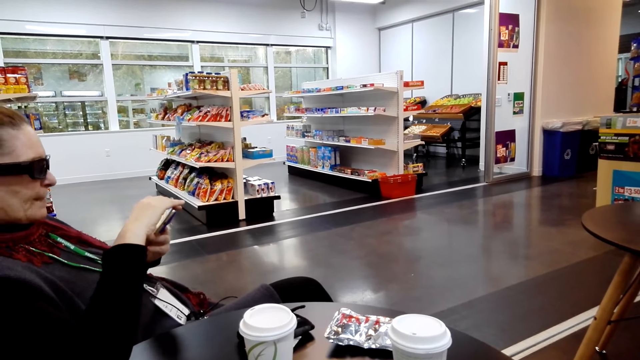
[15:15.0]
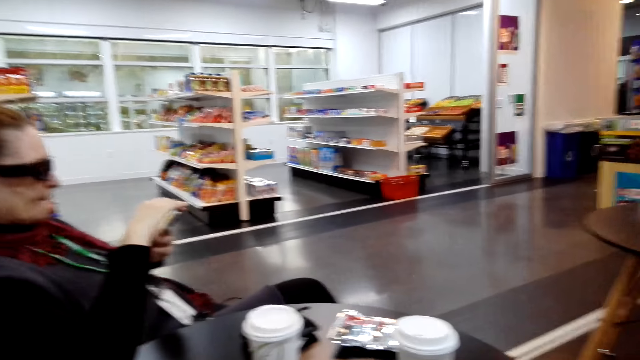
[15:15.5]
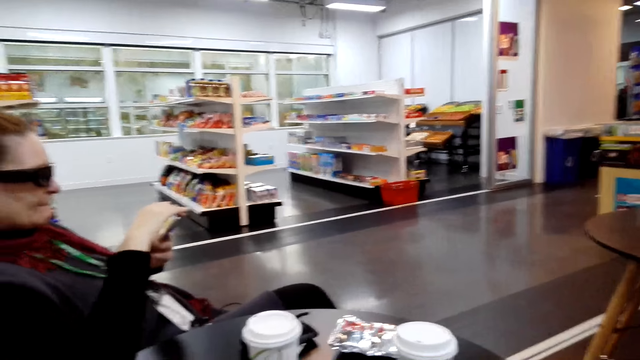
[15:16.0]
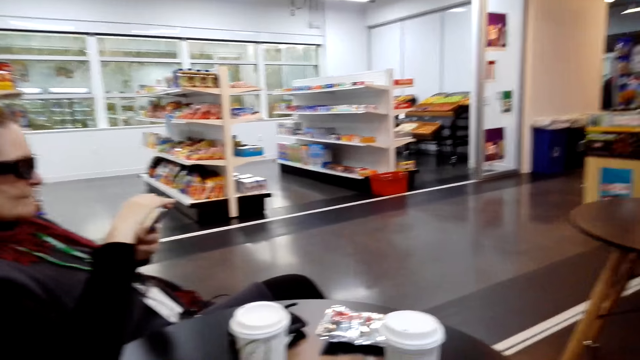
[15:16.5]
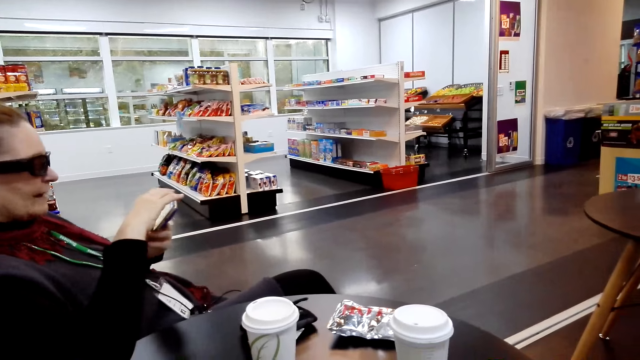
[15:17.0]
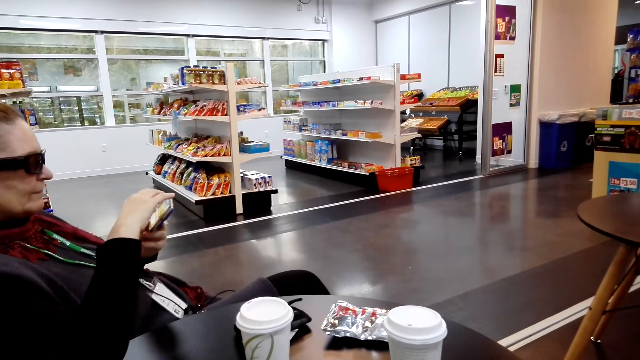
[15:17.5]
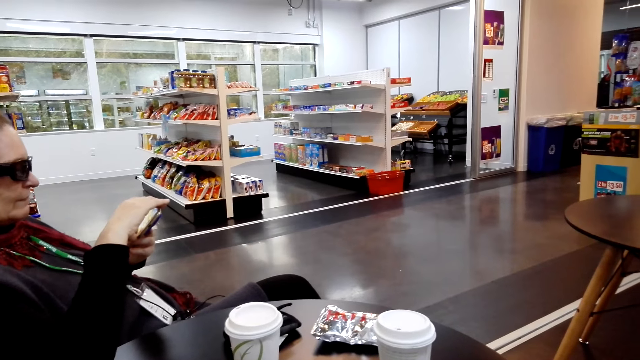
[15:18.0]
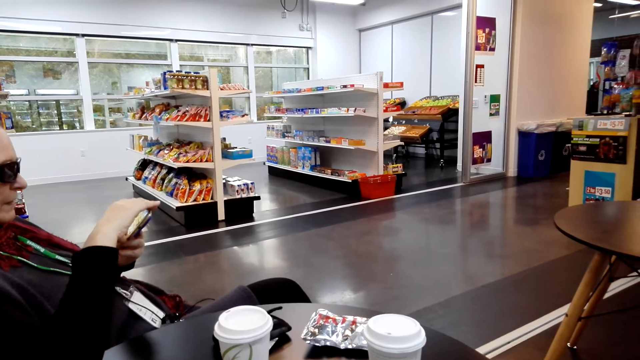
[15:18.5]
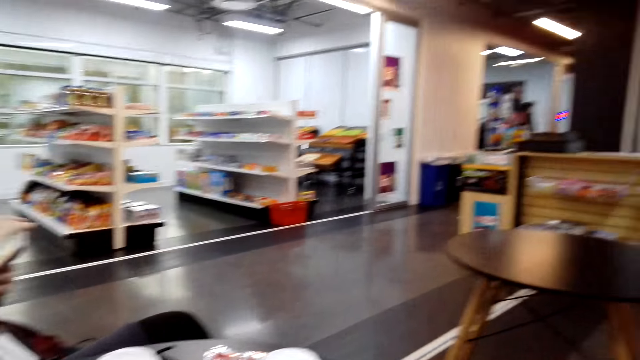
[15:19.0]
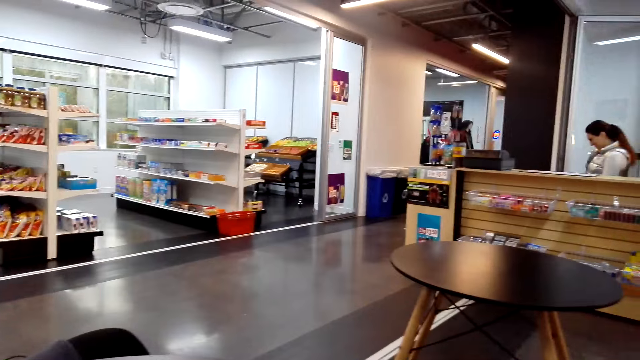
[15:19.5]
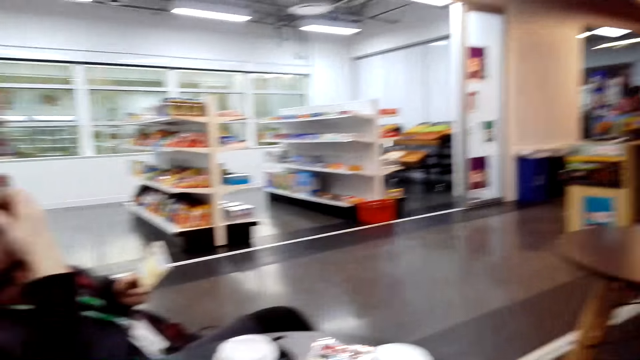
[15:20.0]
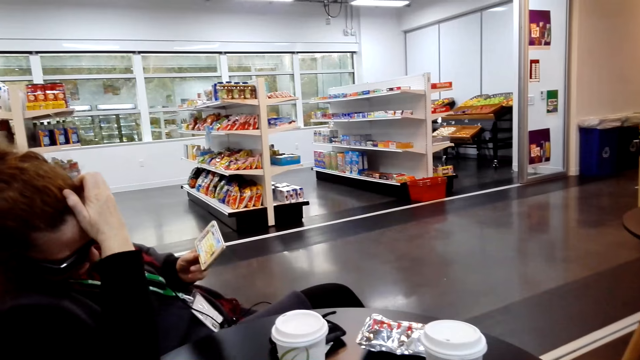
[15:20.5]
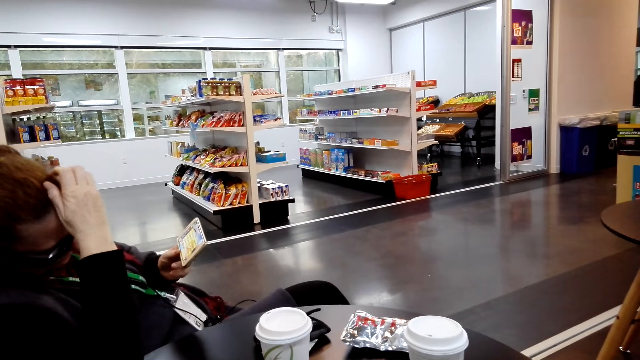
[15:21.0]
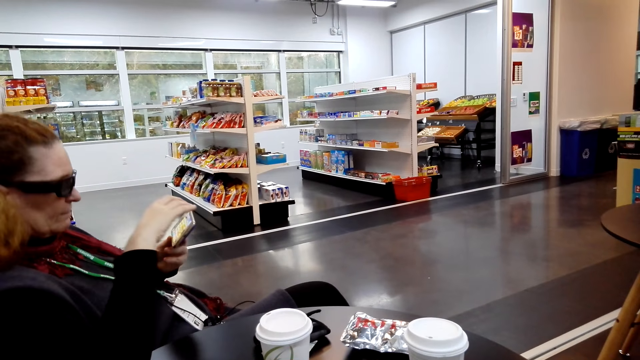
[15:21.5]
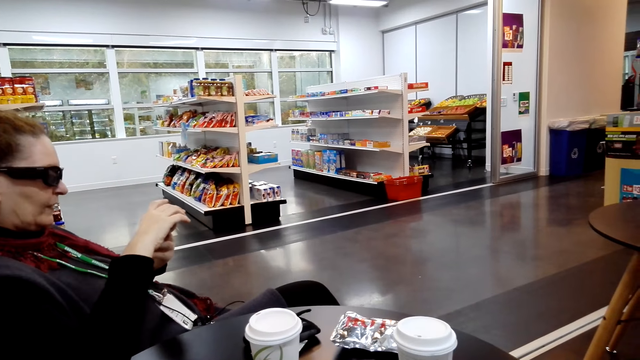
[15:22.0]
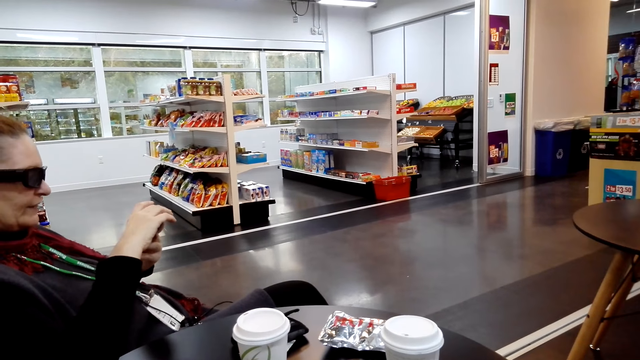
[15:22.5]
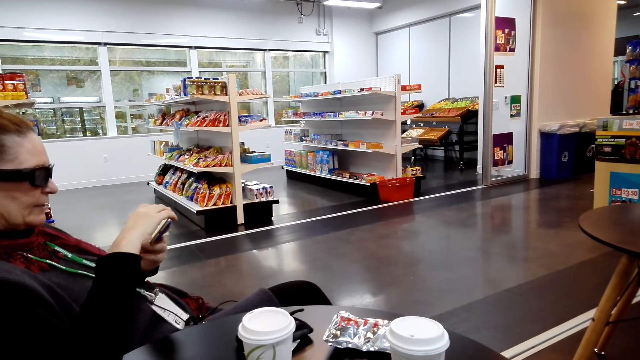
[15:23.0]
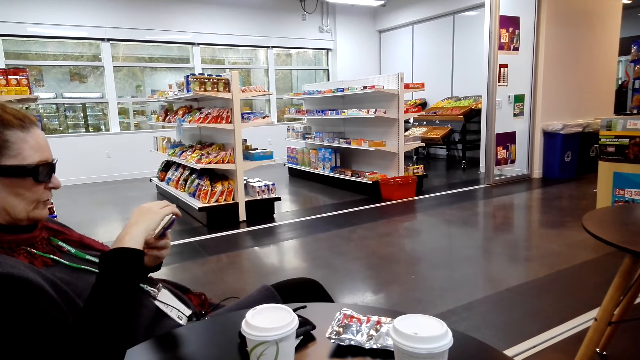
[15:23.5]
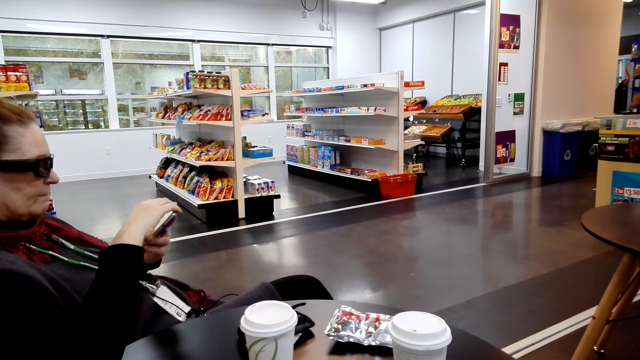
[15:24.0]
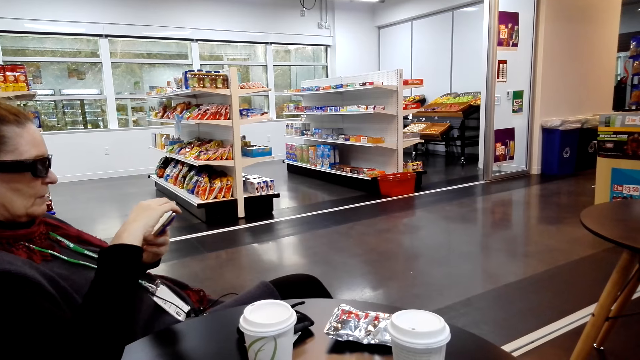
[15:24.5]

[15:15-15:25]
The camera wearer looks around. A woman scratches her head.

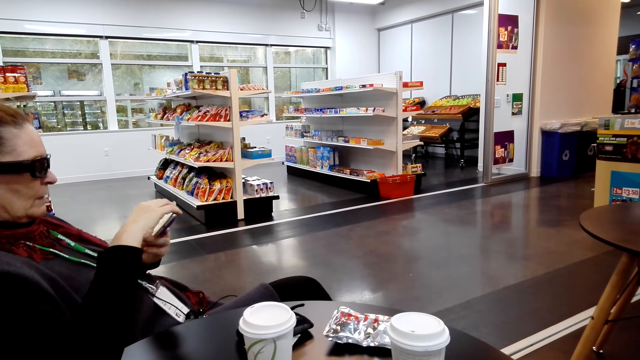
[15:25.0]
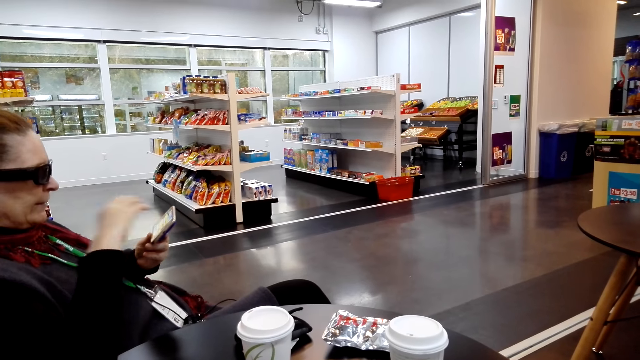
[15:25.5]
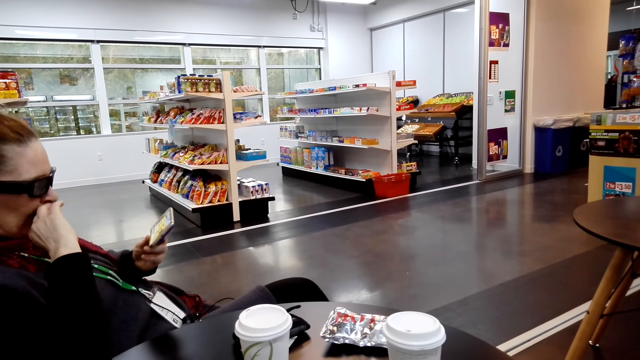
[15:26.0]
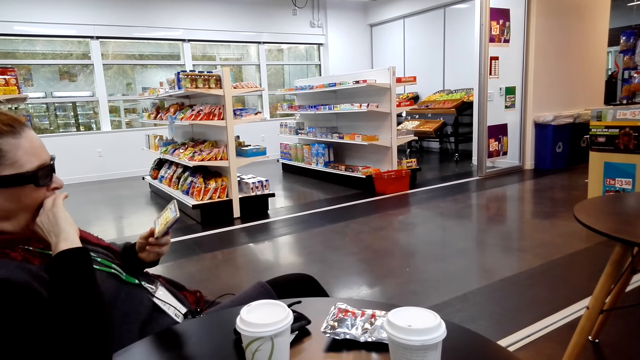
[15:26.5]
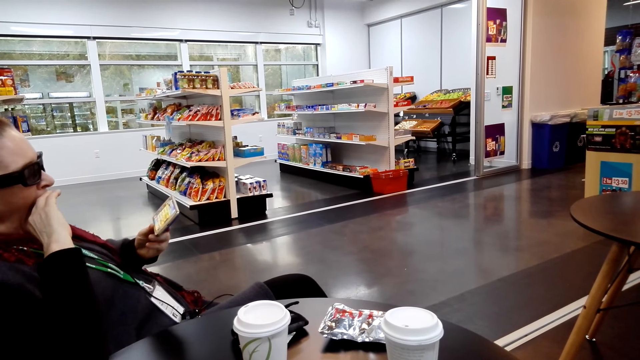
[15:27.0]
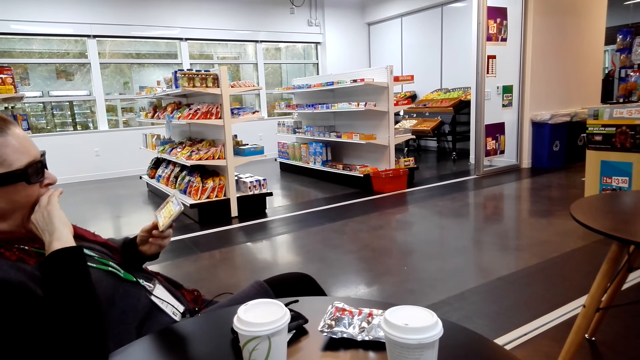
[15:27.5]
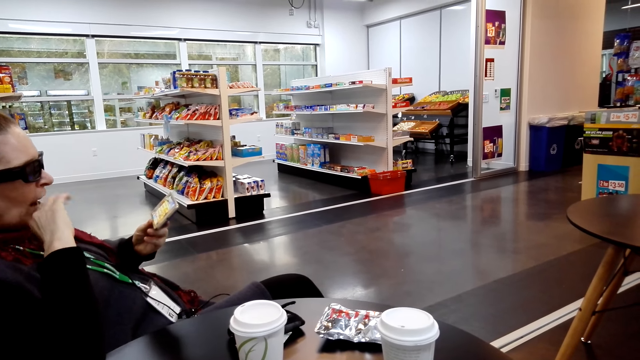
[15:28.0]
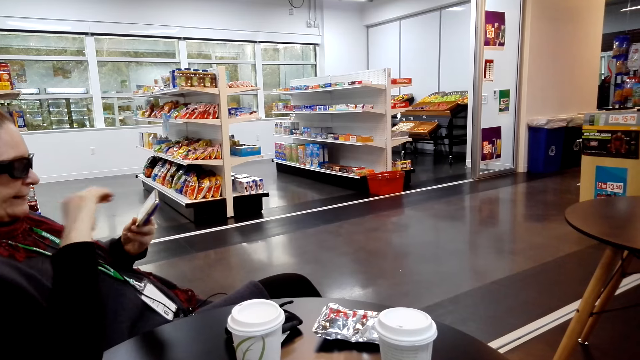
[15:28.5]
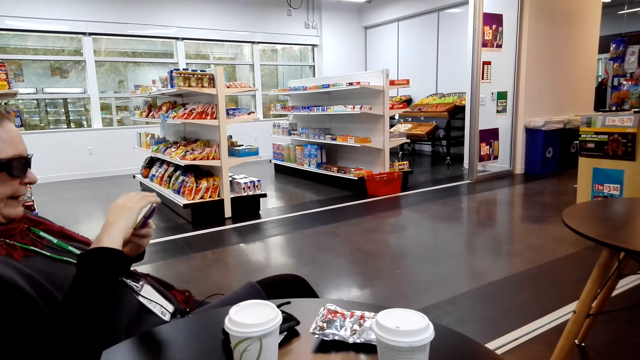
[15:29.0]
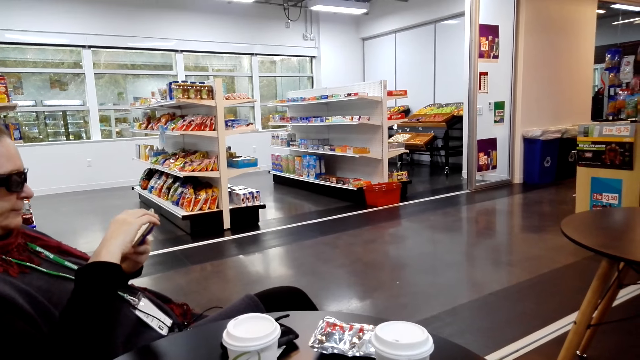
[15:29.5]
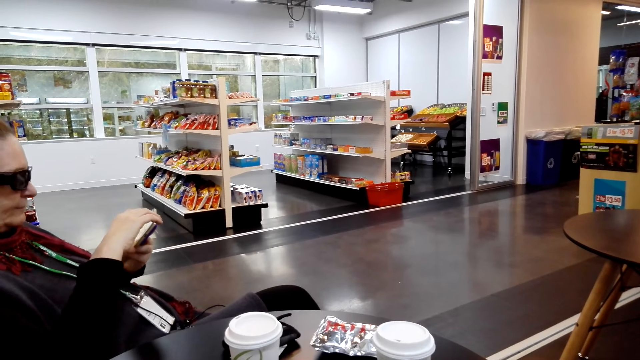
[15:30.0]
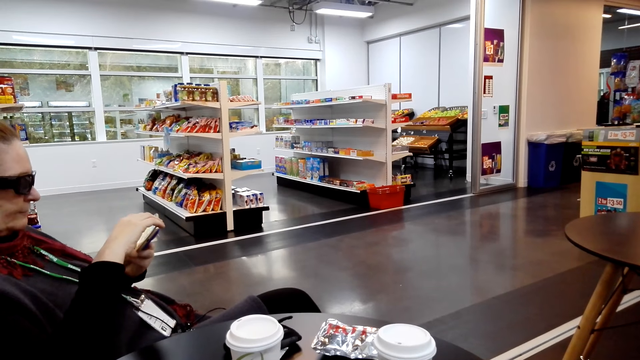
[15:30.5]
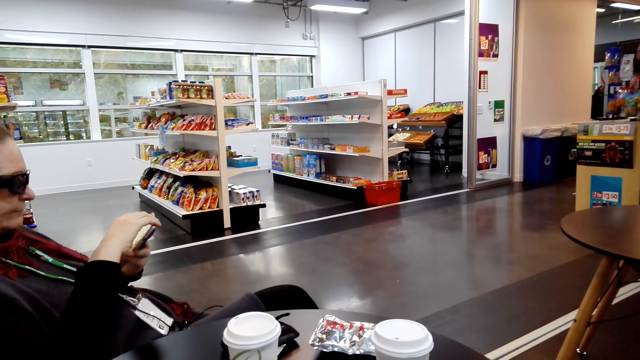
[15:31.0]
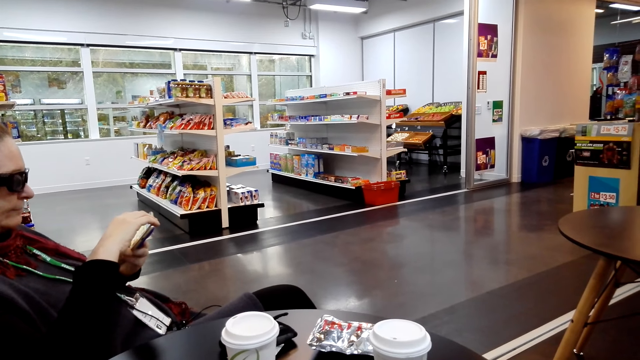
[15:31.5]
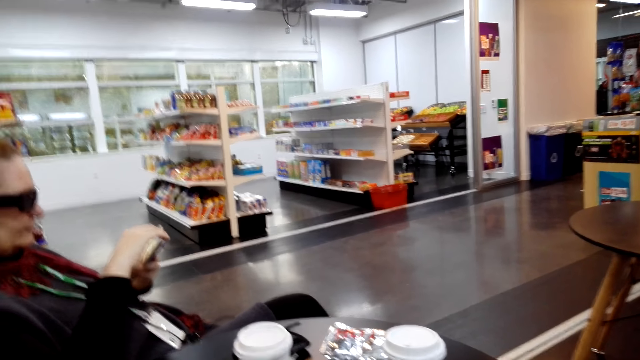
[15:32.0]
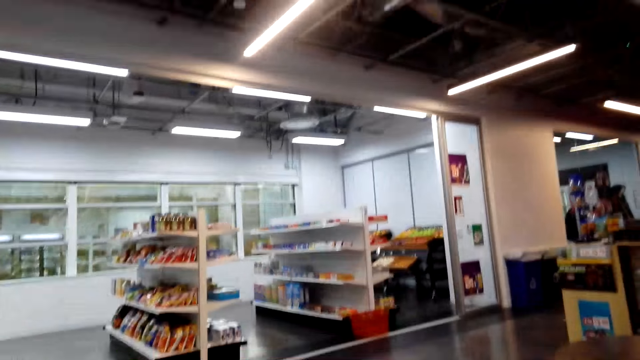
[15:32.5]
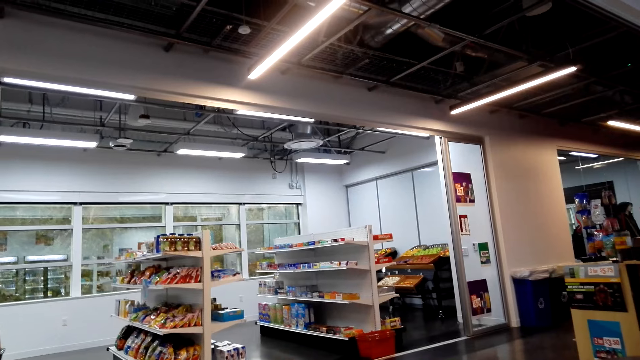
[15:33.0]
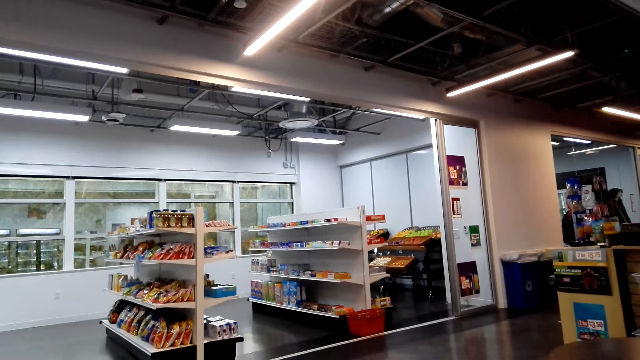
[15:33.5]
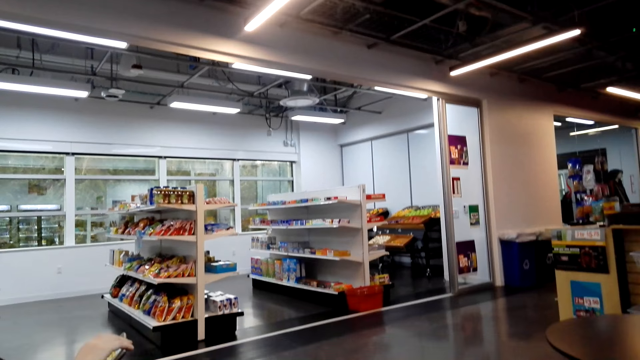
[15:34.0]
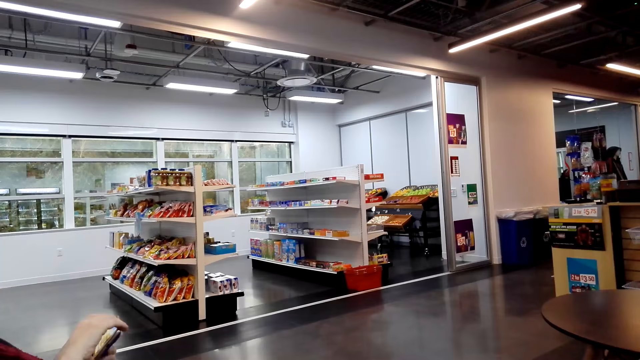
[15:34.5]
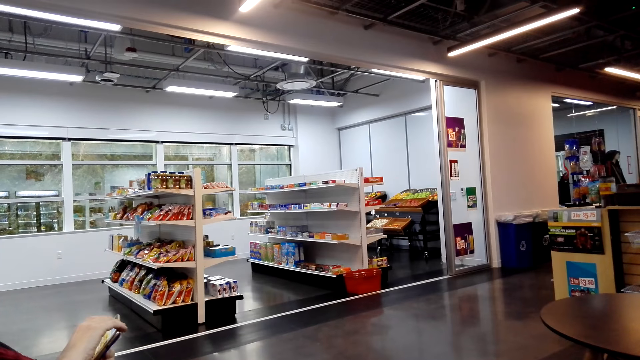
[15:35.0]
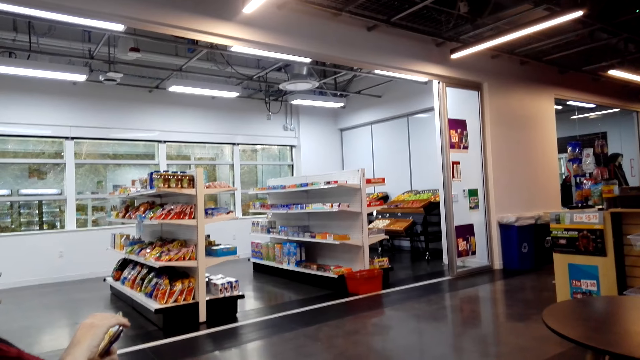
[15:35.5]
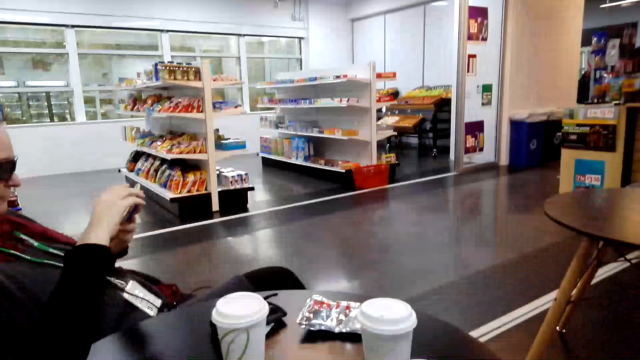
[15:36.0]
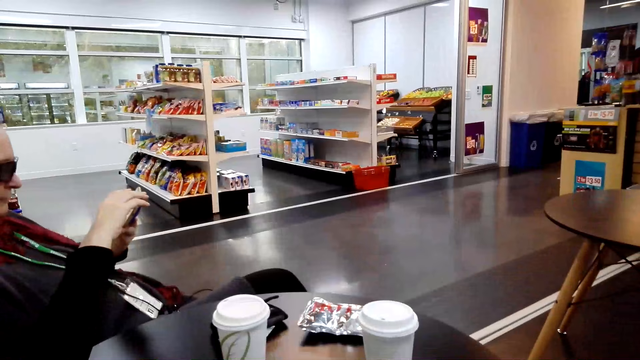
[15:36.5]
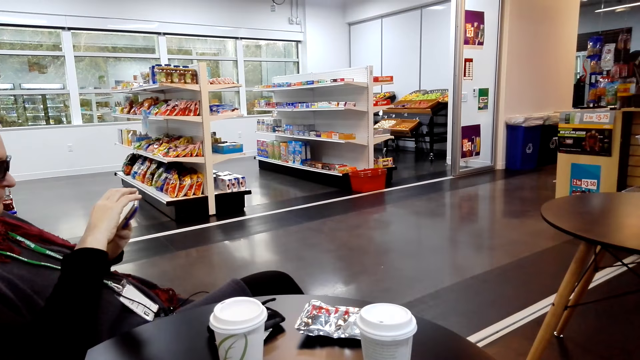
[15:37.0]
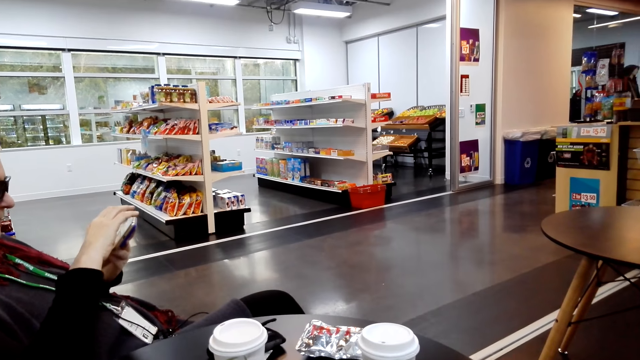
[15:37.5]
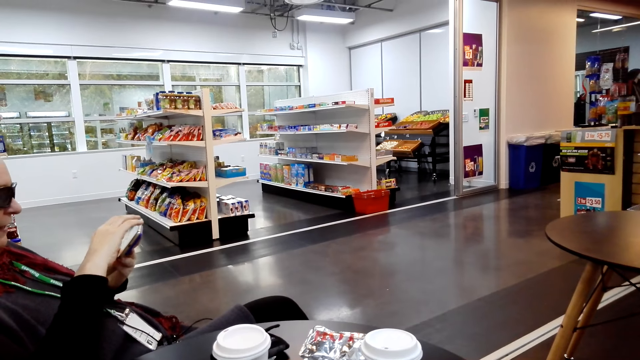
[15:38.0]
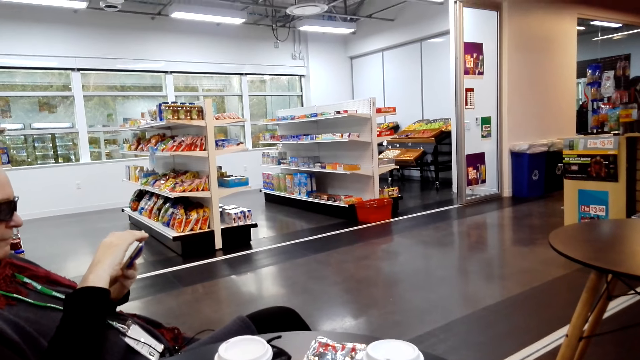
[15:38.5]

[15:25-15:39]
A woman covers her mouth.
